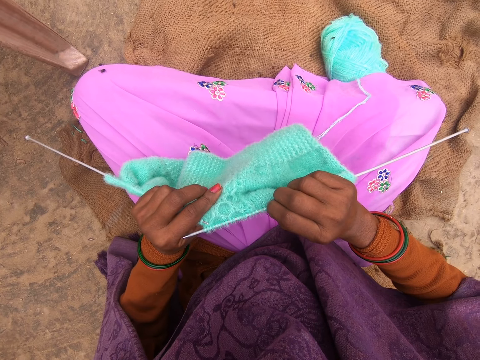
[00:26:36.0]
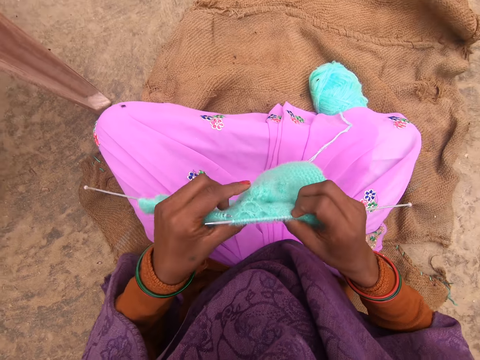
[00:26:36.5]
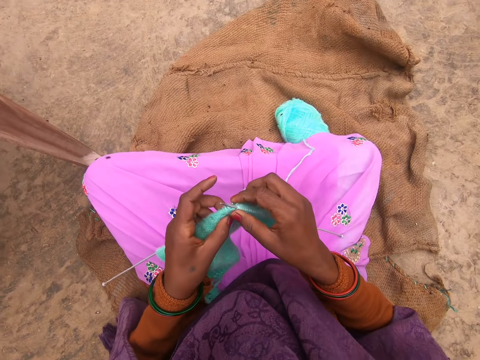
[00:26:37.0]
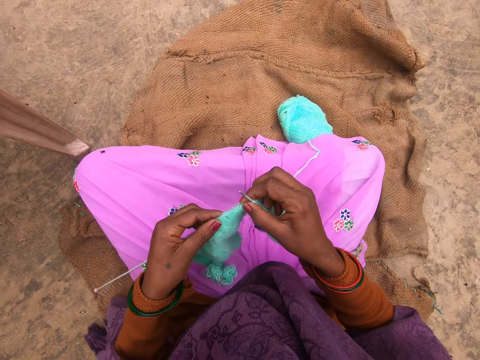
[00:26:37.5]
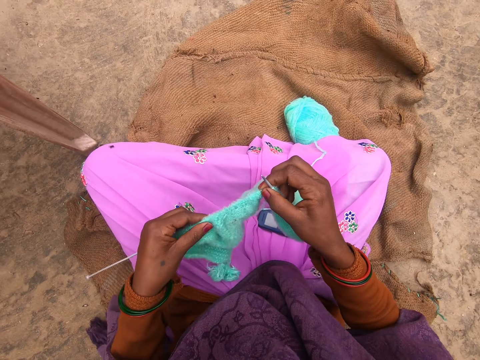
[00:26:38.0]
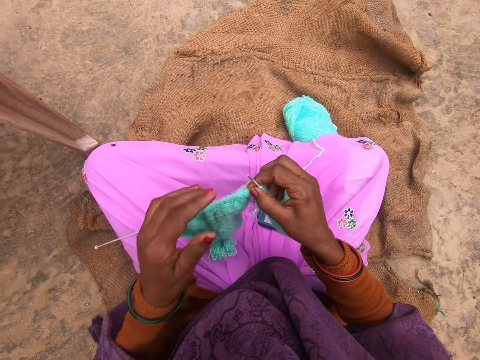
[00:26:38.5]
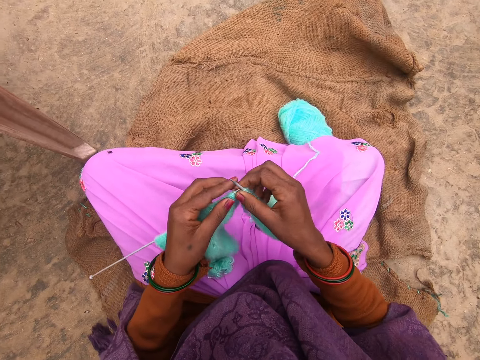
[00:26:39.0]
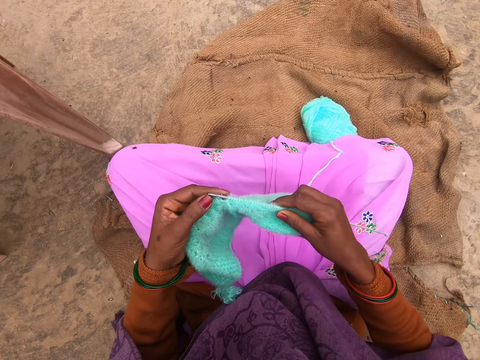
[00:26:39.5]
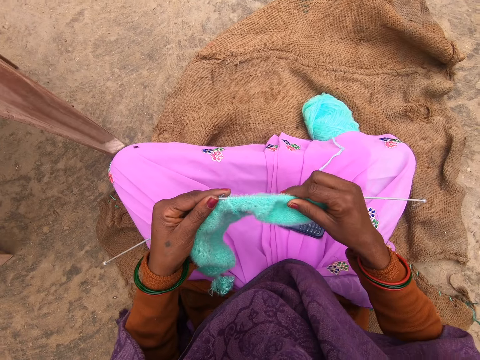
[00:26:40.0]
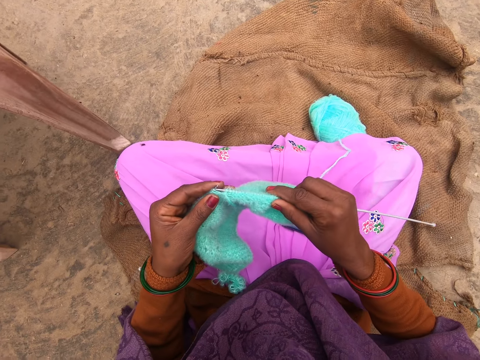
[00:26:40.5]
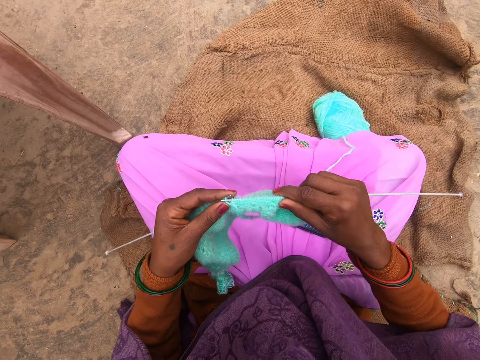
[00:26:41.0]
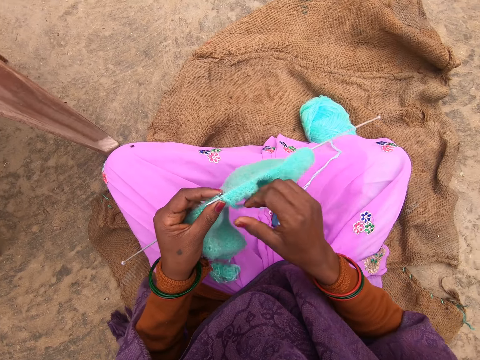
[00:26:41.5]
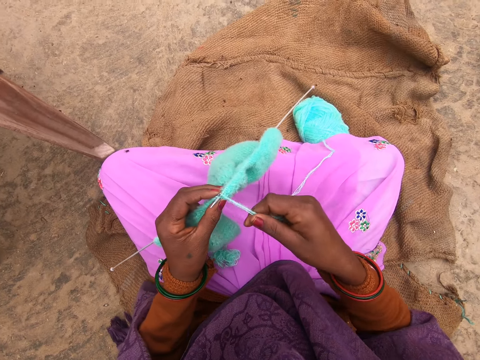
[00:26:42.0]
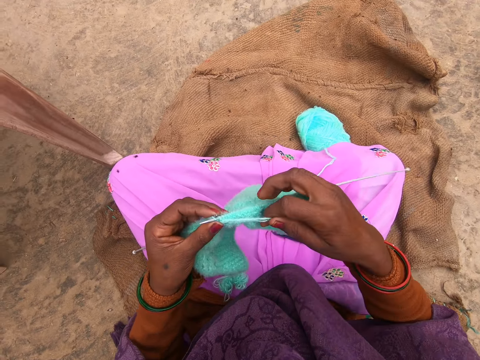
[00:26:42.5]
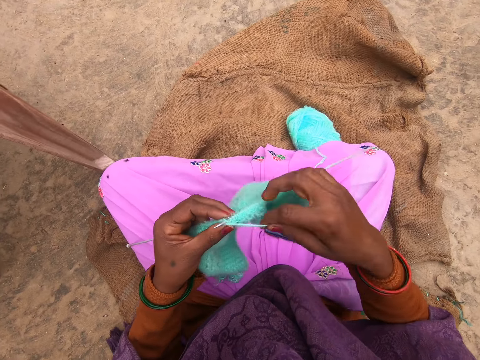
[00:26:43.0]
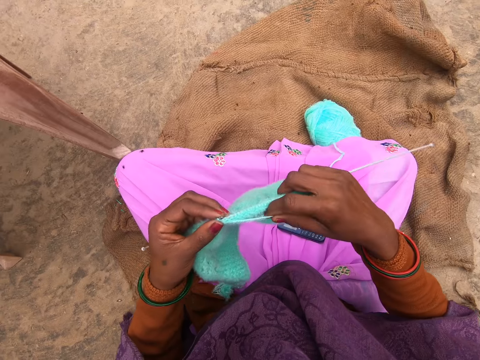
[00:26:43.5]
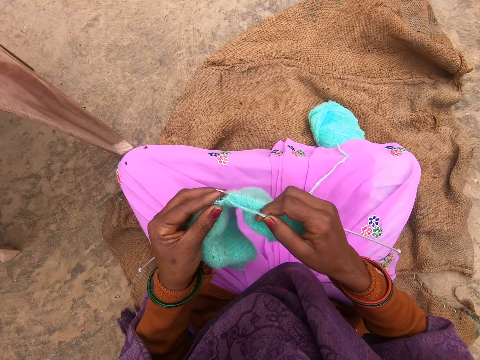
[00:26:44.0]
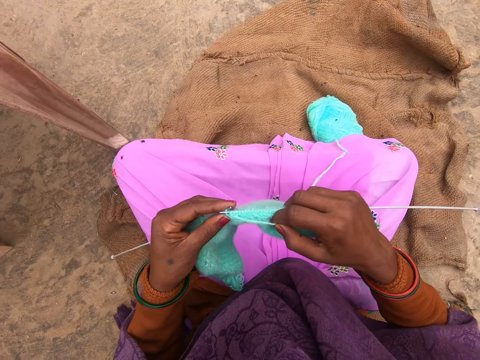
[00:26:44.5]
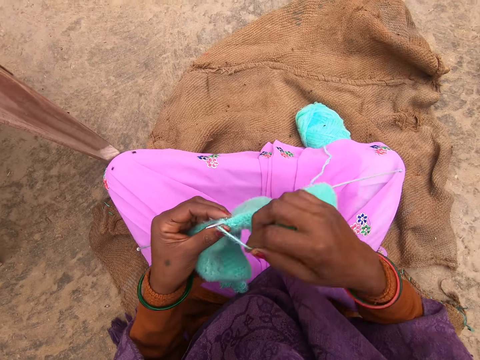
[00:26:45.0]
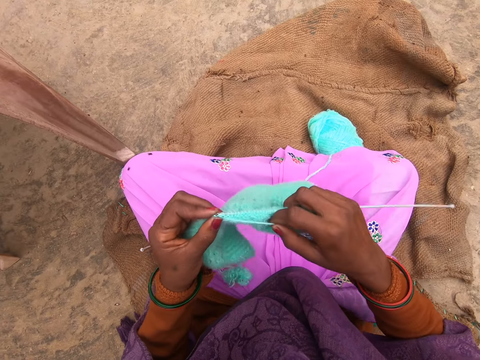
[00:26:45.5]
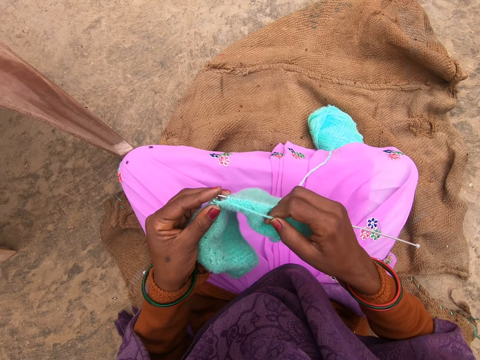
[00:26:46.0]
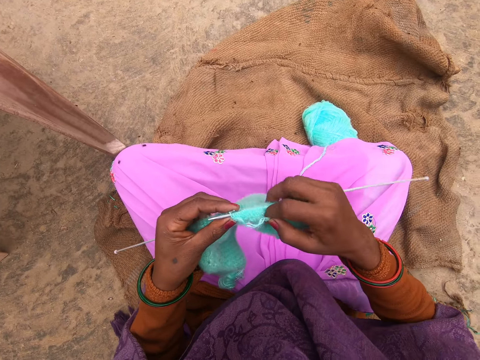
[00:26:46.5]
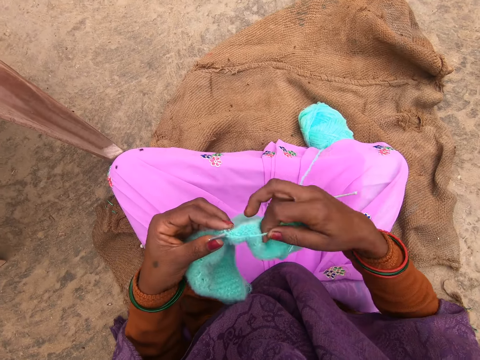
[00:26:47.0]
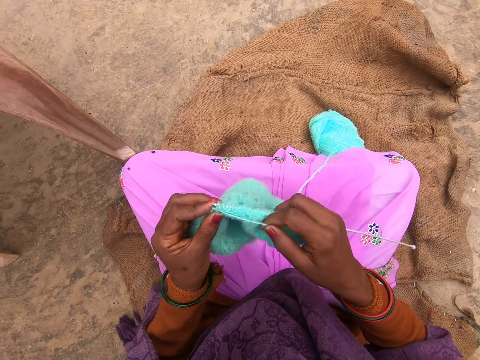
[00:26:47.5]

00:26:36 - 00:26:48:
The camera wearer adjusts a fabric on a knitting needle. They stretch the left hand. They adjust the fabric on the knitting needle. They knit the fabric.

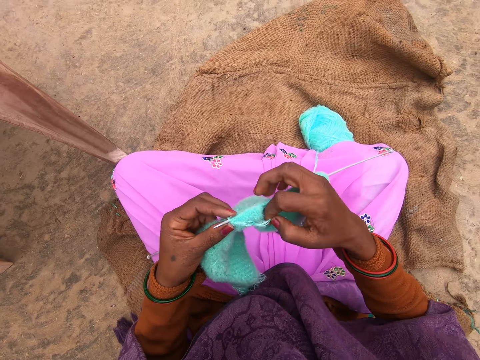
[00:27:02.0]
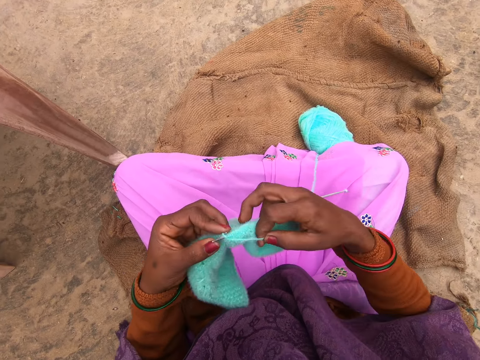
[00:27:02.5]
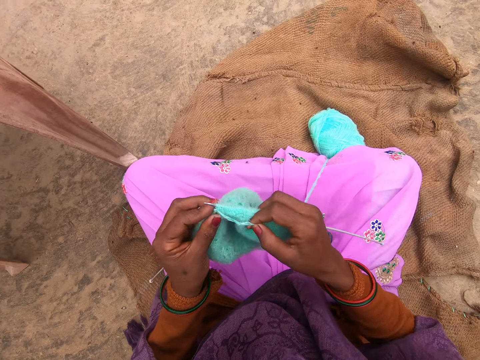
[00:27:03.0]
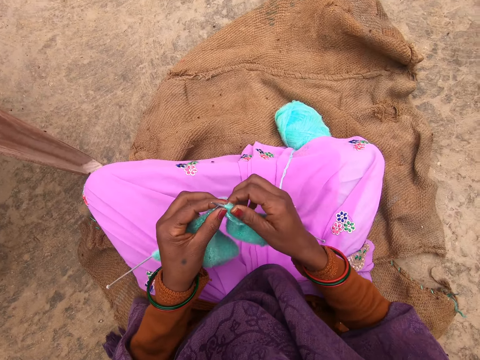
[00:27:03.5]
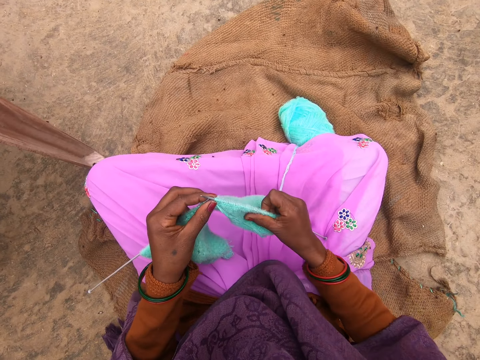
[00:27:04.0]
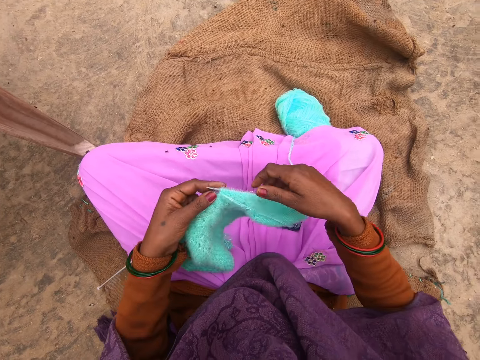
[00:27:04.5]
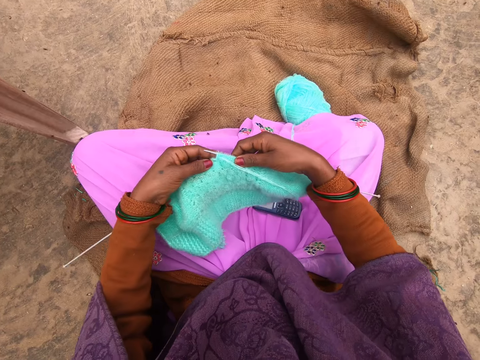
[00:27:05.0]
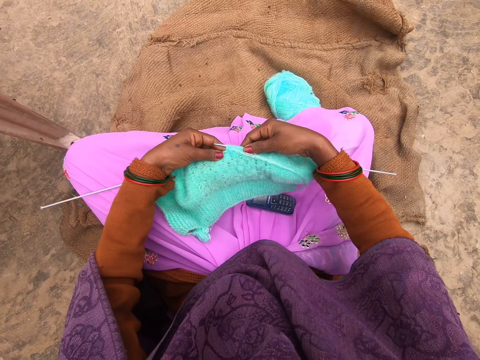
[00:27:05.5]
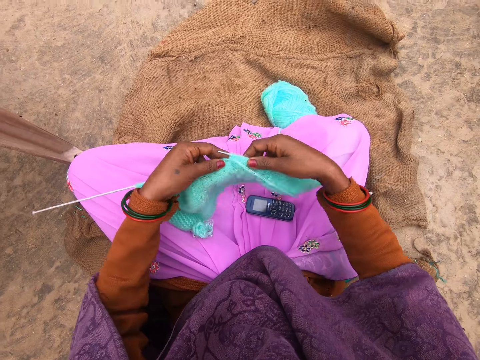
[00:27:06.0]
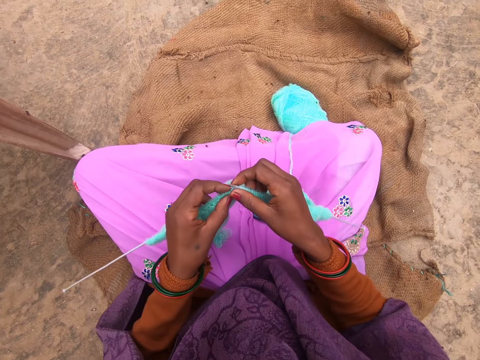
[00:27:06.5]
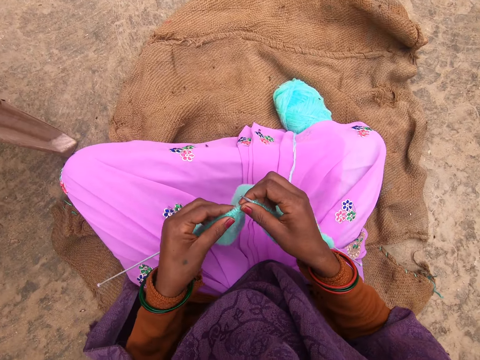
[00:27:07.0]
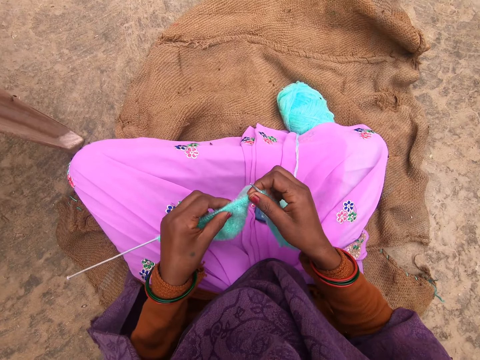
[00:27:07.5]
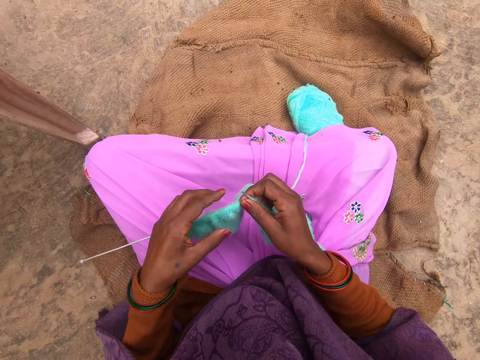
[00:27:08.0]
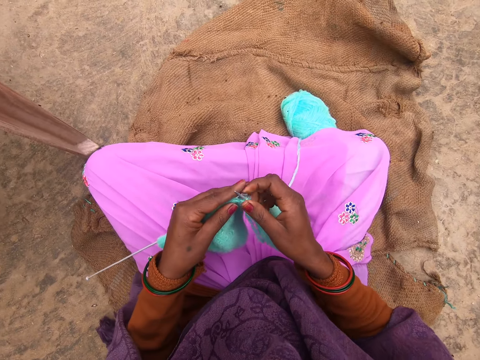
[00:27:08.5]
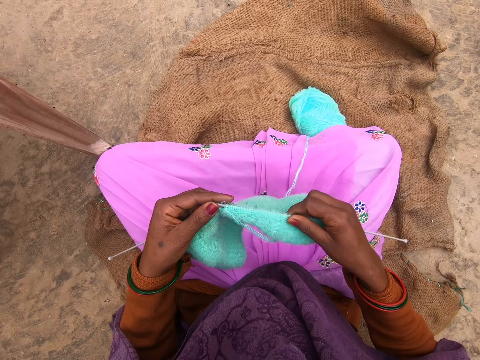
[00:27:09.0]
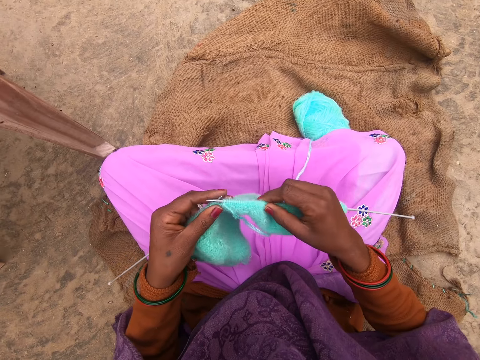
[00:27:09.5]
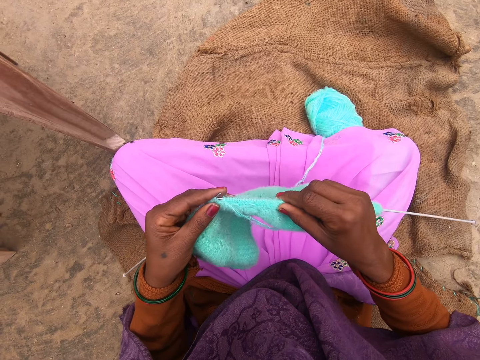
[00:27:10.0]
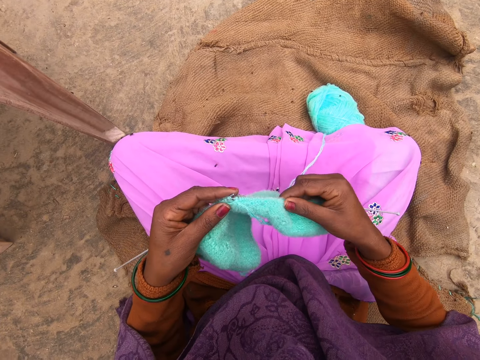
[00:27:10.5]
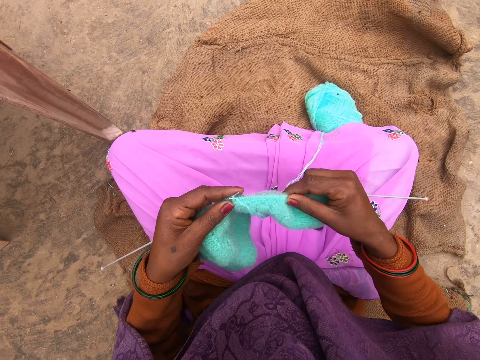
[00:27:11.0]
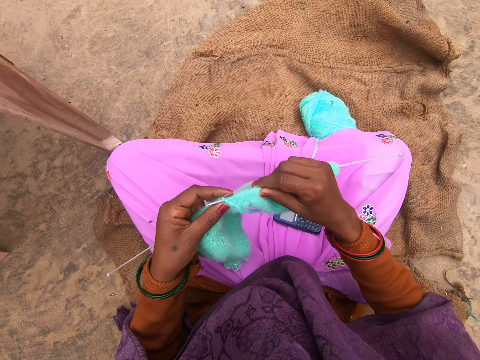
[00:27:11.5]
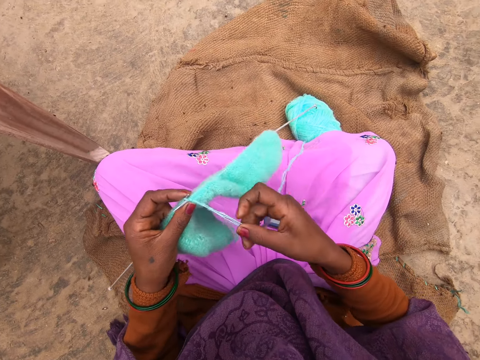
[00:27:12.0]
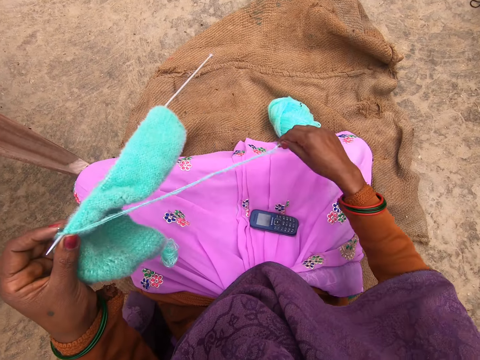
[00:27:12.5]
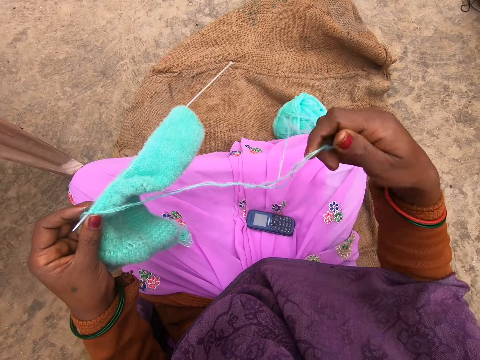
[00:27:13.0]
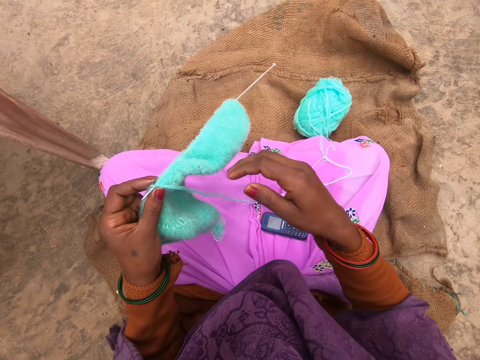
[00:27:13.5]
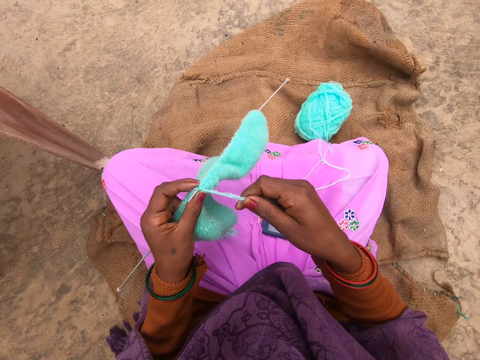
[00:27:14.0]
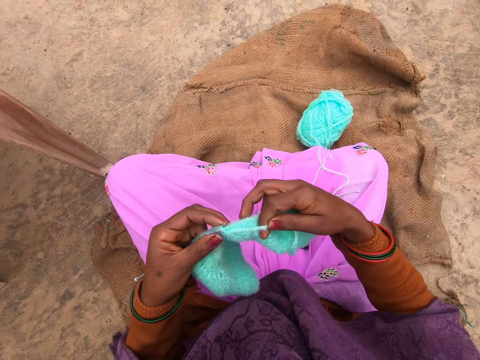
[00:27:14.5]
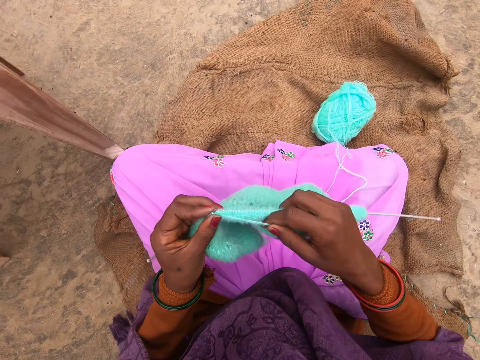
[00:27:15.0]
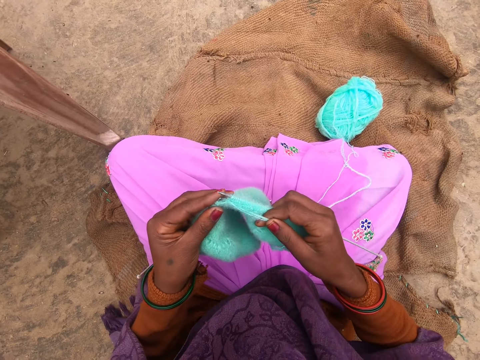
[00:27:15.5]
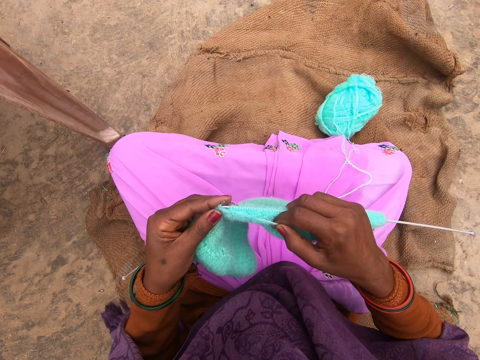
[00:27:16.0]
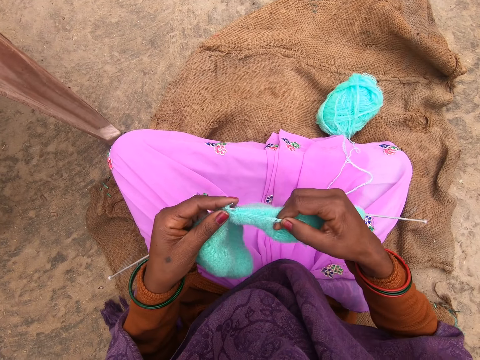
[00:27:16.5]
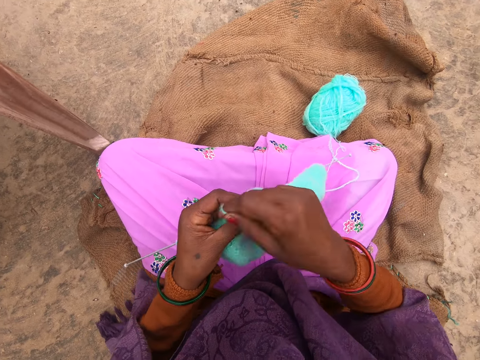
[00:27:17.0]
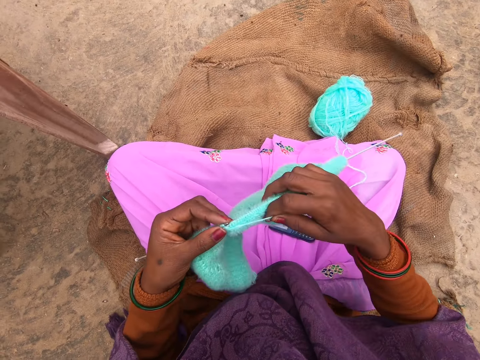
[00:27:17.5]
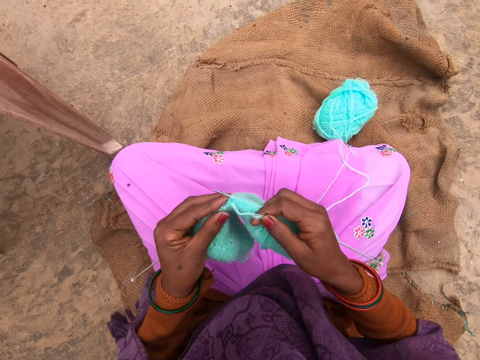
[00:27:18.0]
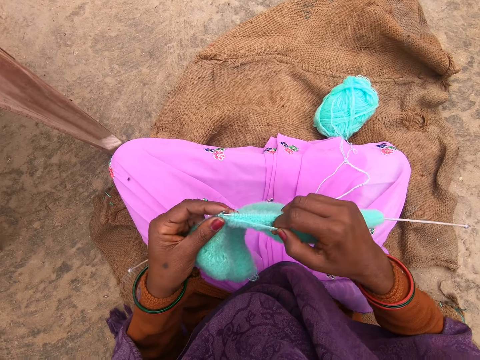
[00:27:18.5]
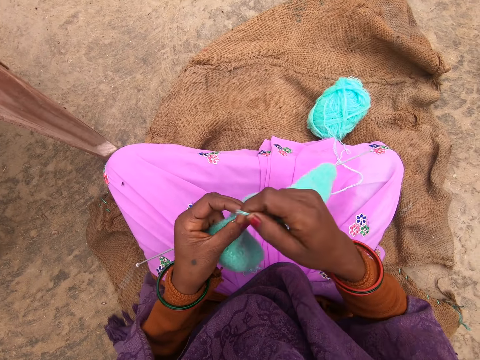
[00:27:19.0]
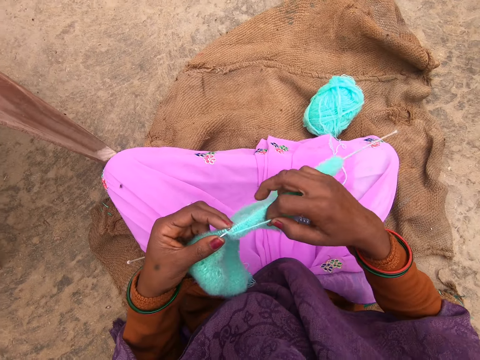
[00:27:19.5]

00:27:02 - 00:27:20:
The camera wearer adjusts a fabric on a knitting needle. They turn the fabric. They adjust the fabric on the knitting needle. They pull out more thread. They knit the thread with the knitting pin.
